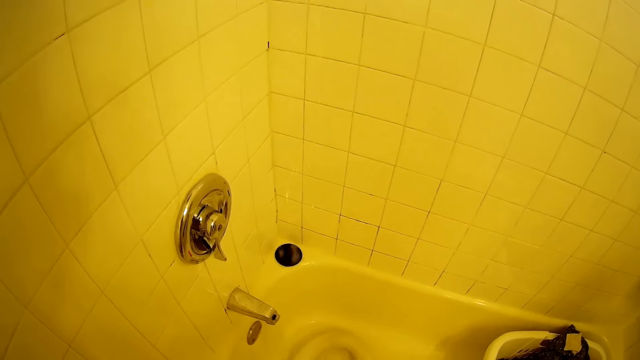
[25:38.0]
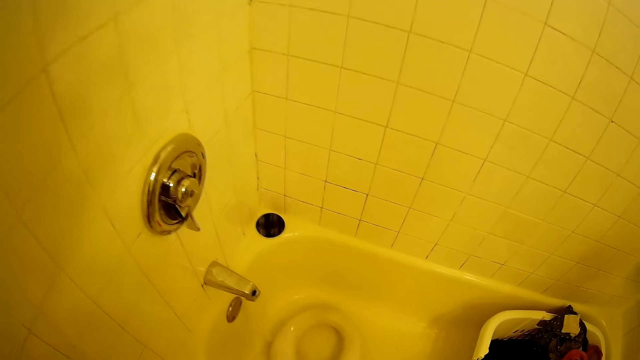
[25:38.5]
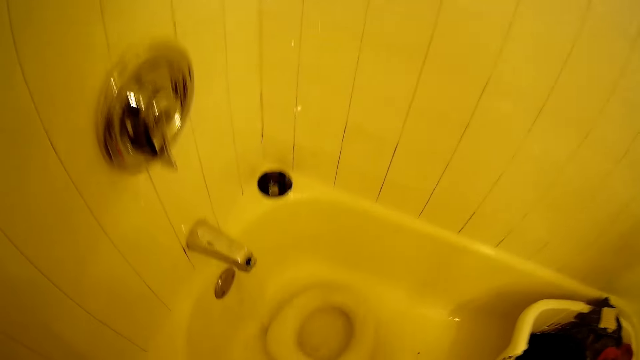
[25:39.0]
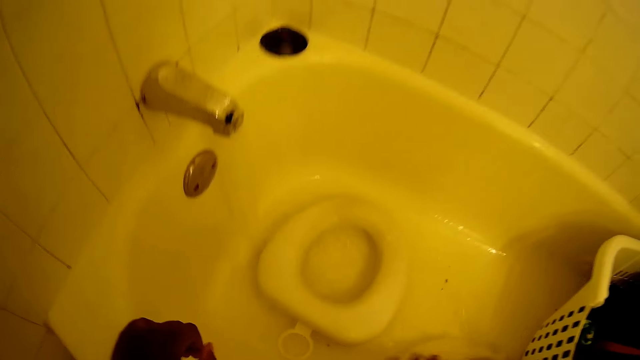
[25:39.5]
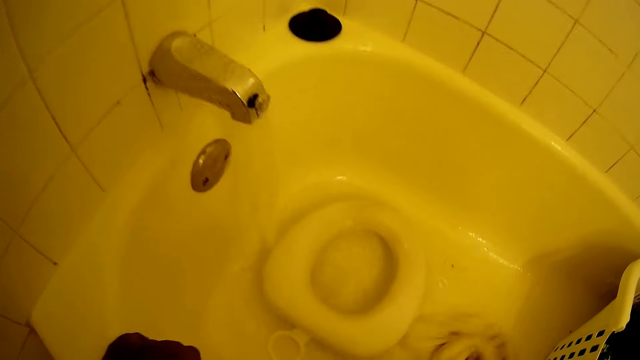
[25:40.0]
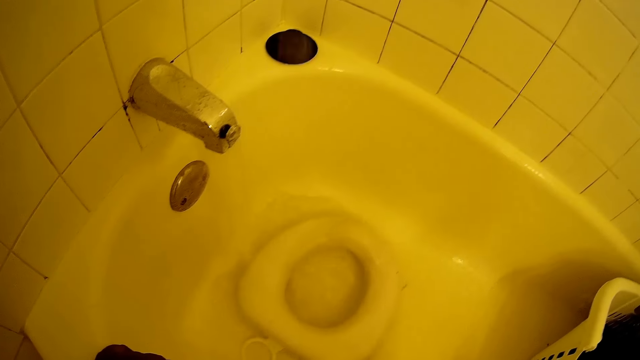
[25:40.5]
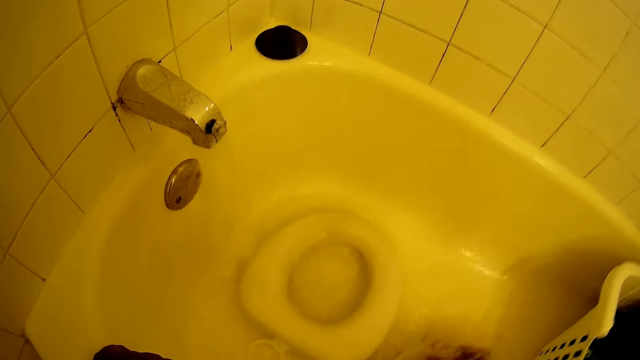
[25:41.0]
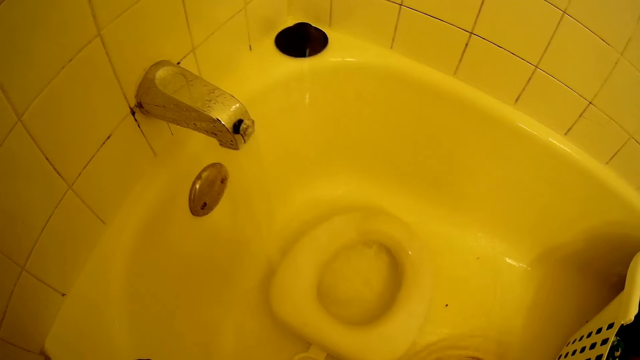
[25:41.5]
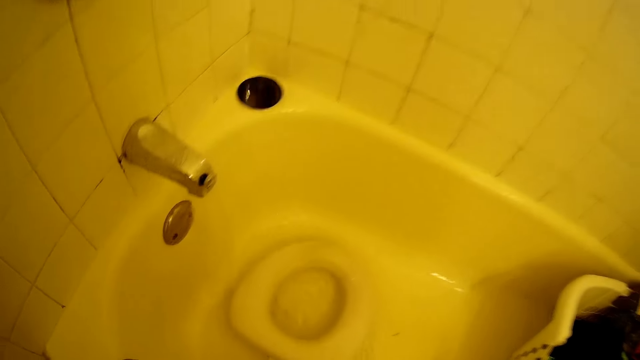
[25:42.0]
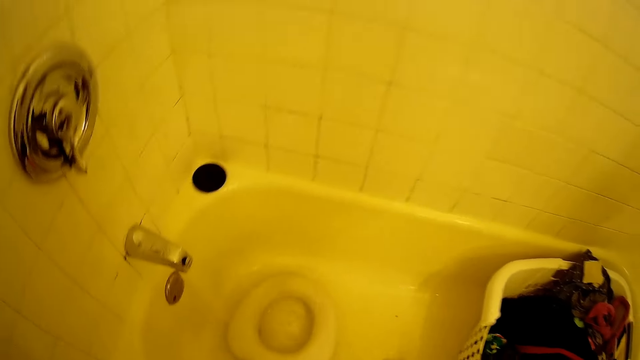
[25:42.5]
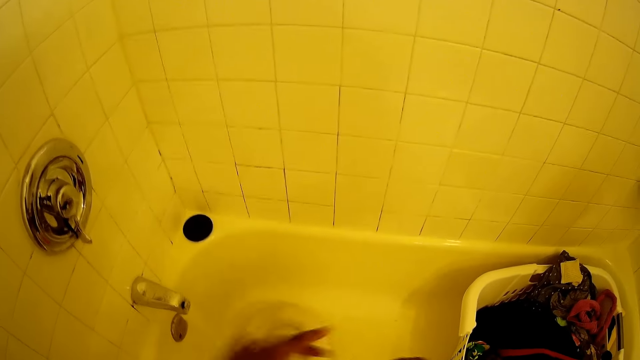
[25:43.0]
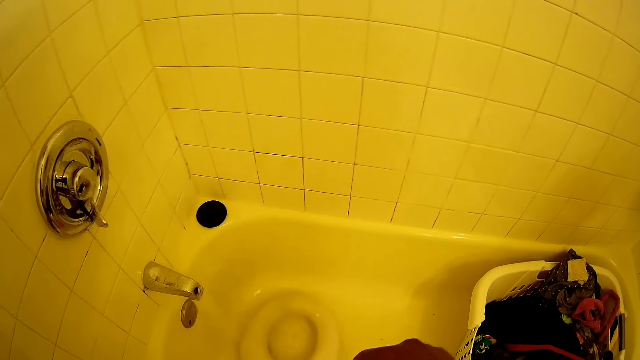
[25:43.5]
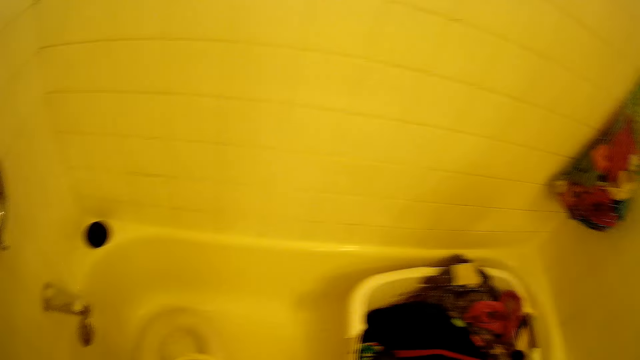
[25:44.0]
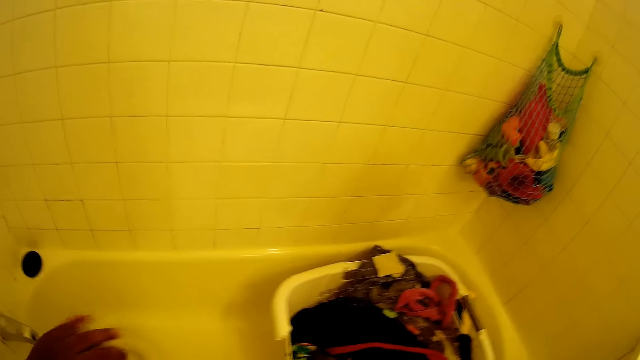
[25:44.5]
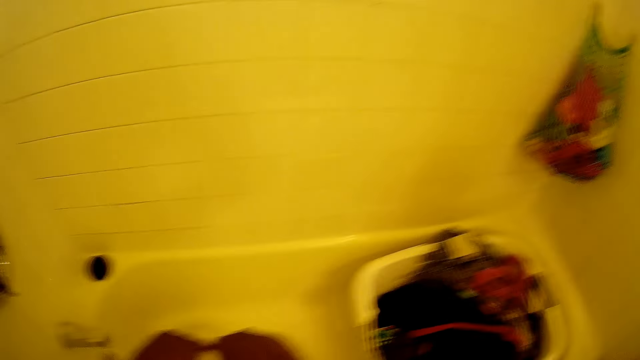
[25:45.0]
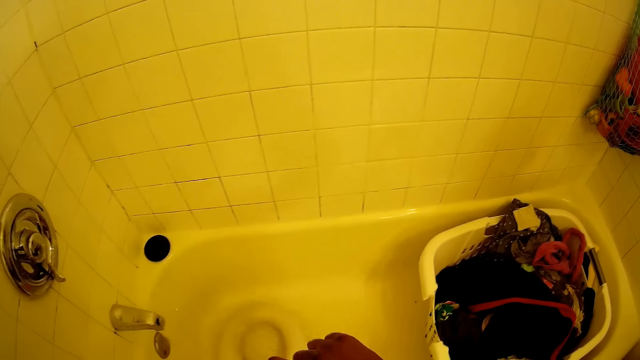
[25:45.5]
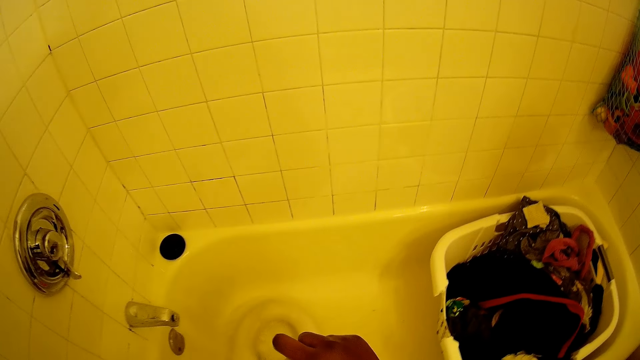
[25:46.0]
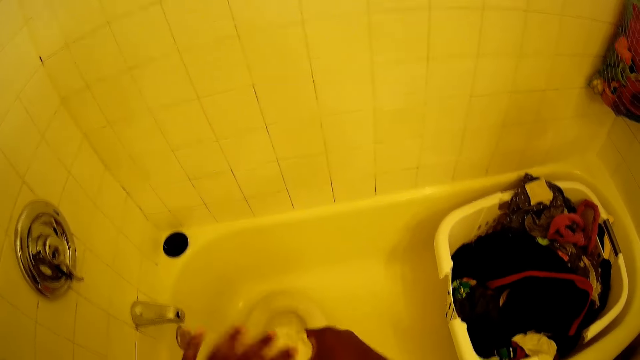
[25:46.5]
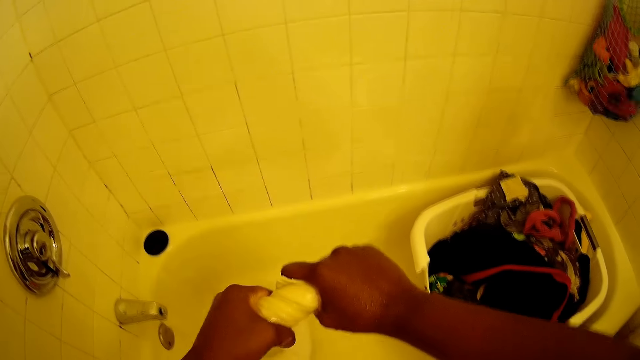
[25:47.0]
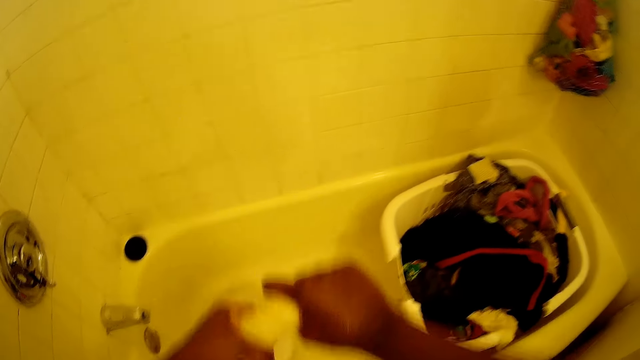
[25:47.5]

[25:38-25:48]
The camera wearer touches the bathtub with her left hand. She cleans the bathtub with a napkin in her right hand. She squeezes the napkin with both hands.

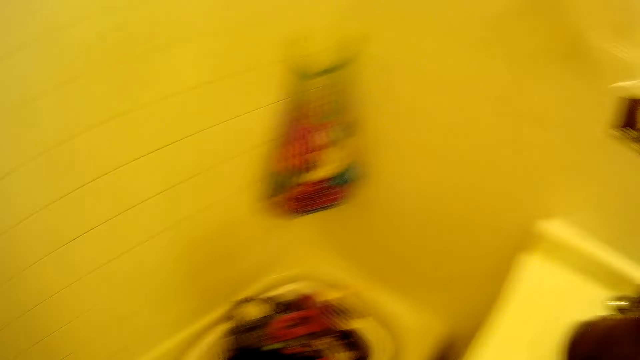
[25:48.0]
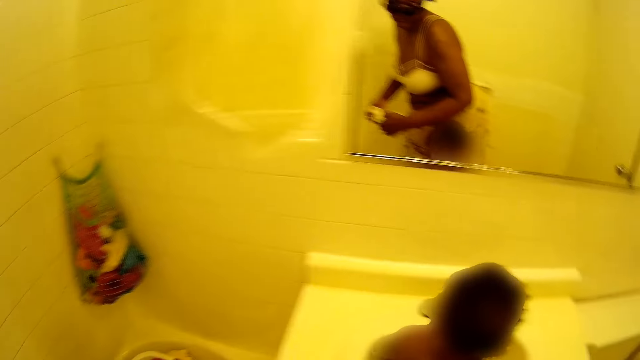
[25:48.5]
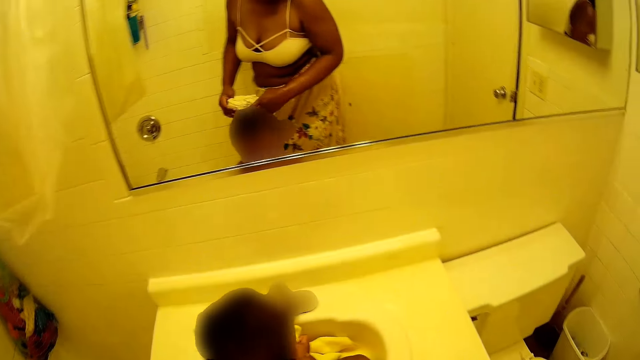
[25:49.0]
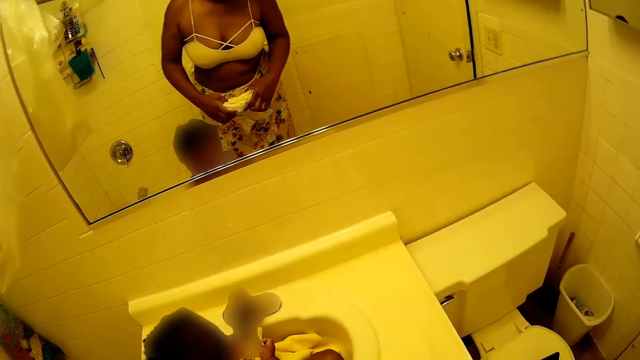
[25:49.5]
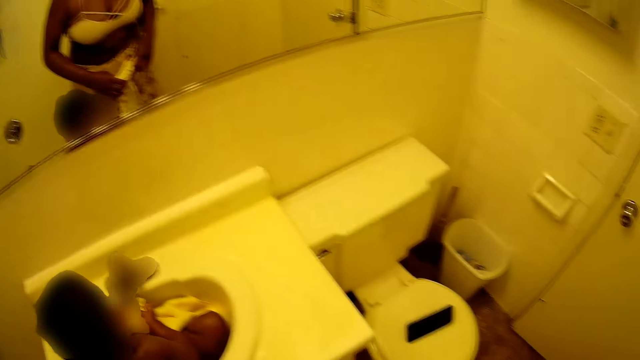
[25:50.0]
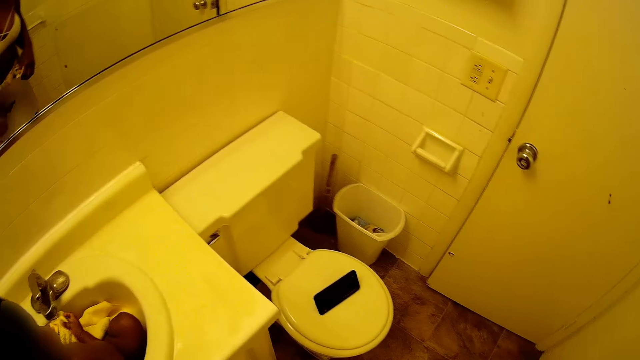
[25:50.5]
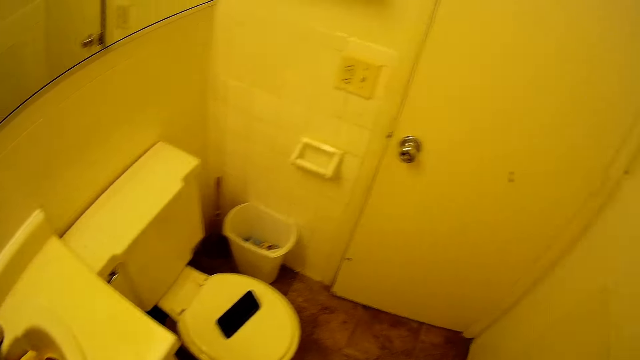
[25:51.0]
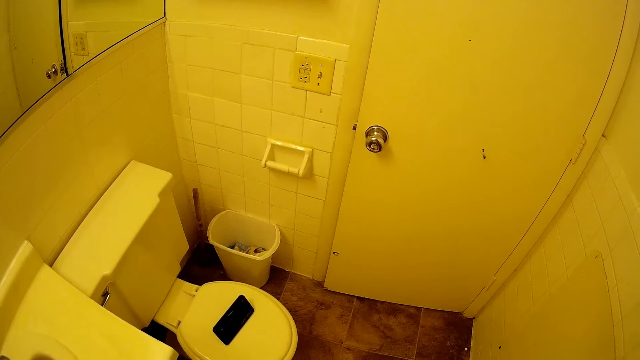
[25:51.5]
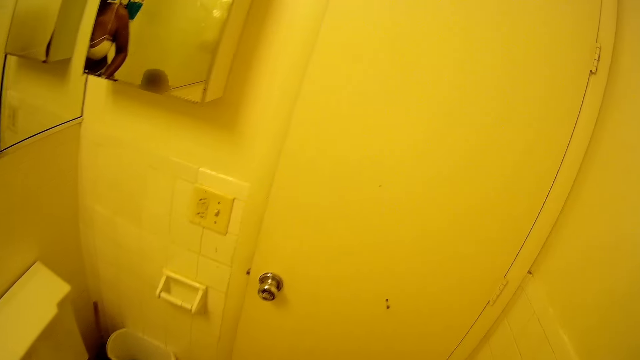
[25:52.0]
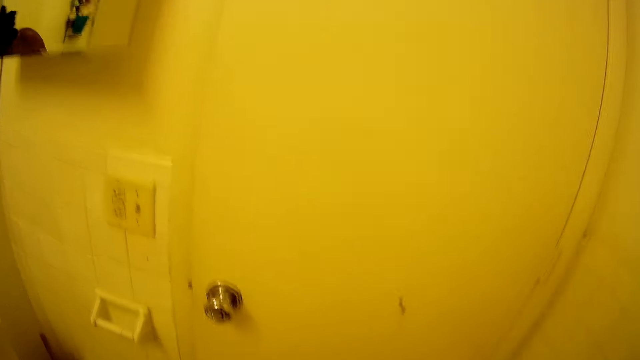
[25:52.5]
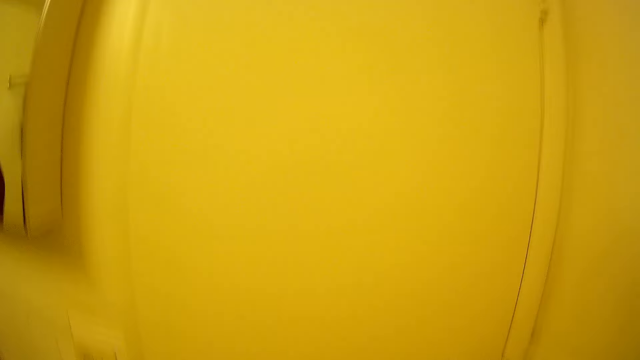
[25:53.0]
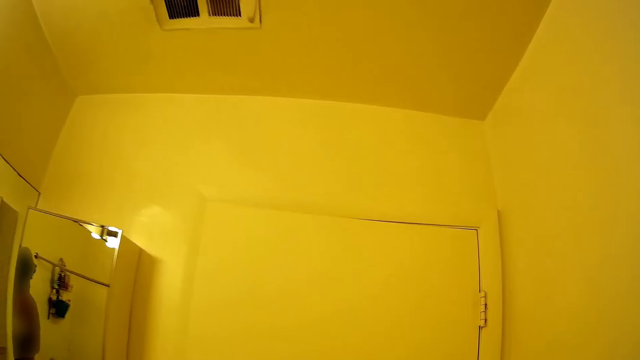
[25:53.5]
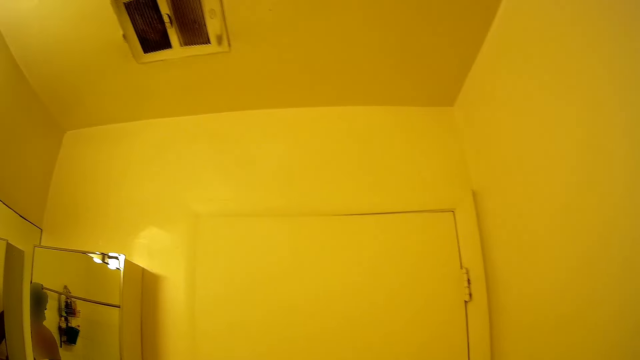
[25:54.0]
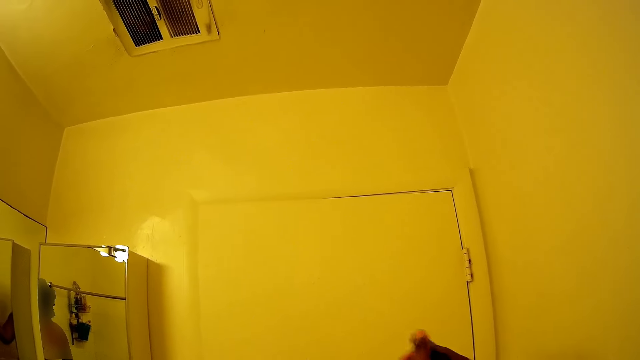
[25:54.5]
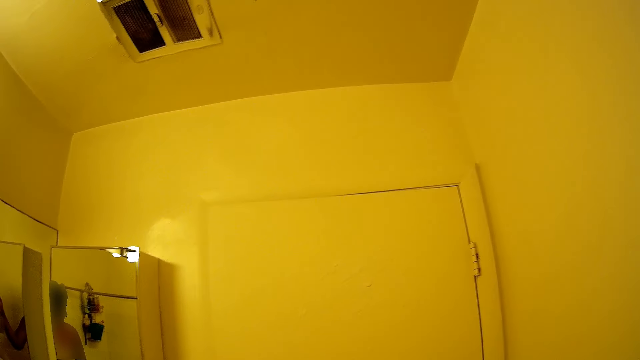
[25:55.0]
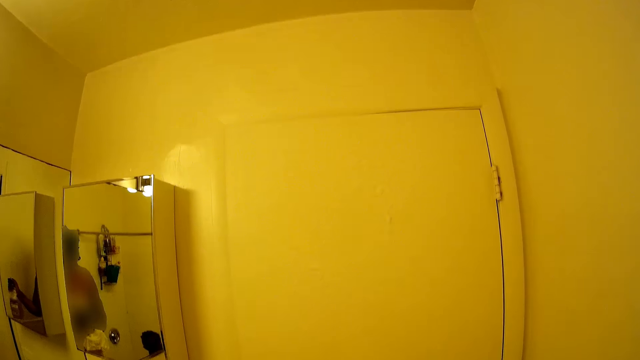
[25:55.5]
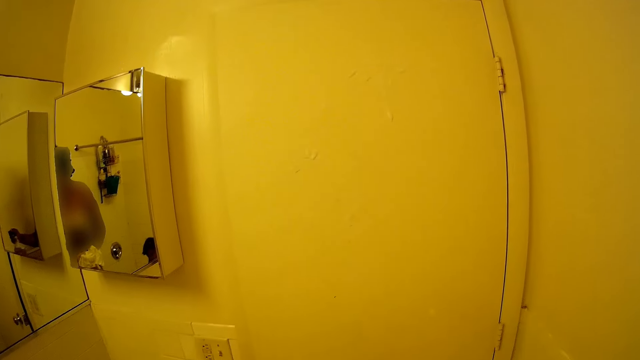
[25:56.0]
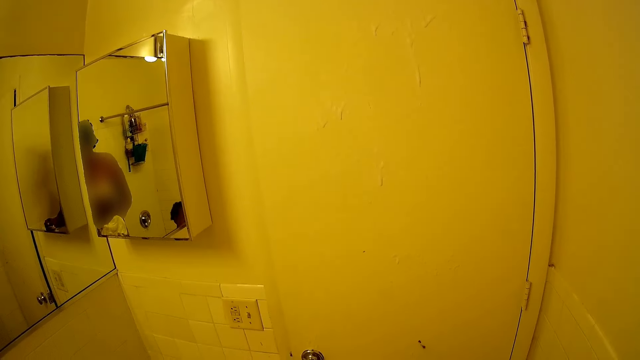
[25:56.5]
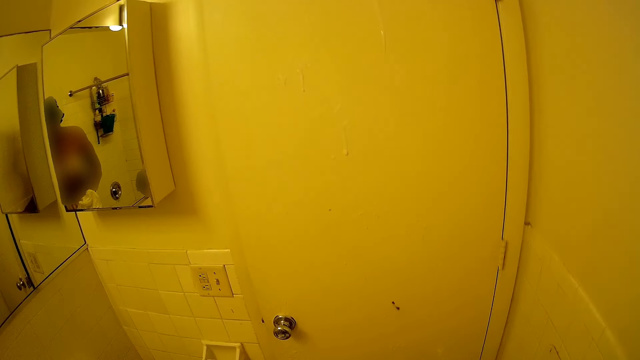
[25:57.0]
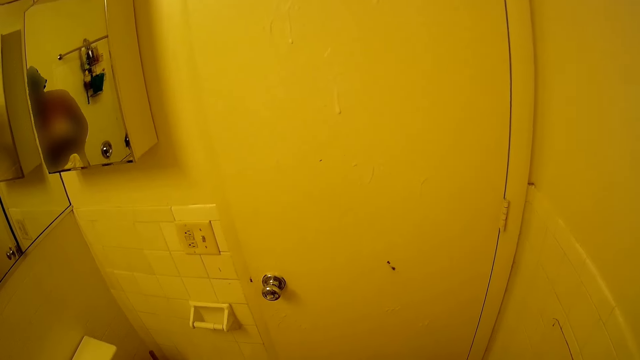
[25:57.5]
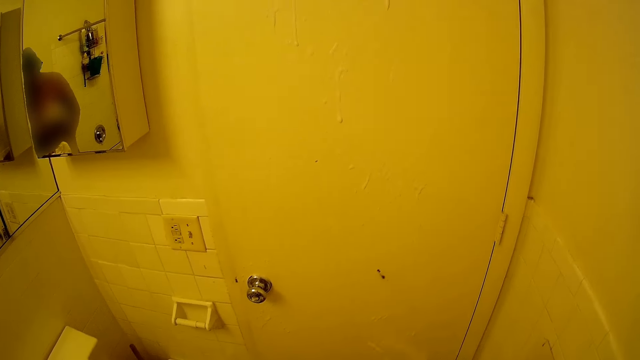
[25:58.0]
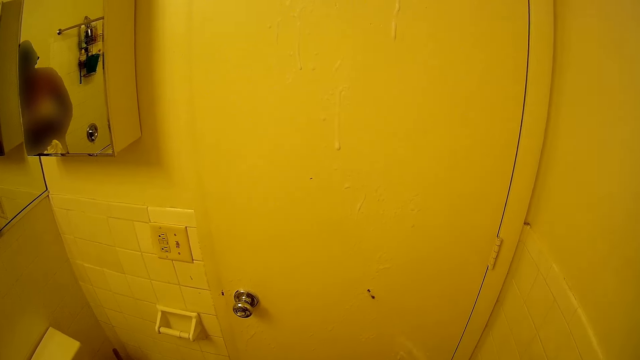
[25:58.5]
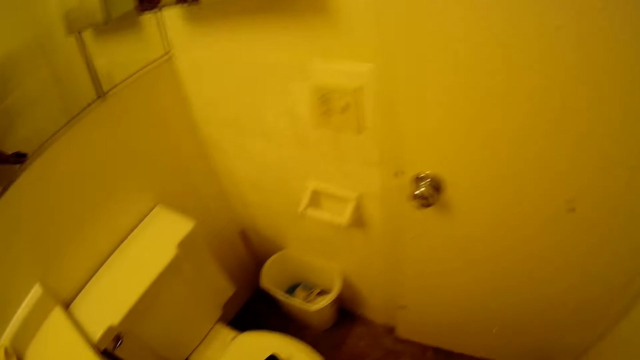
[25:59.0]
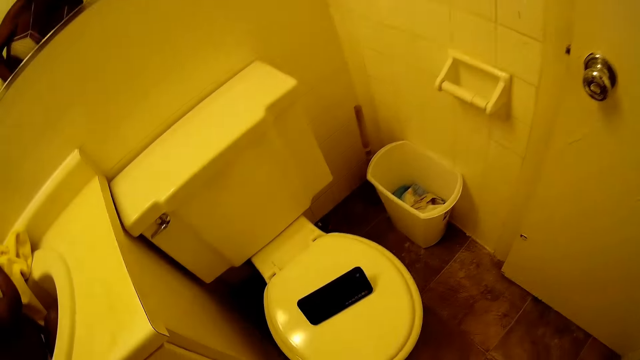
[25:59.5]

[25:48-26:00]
The camera wearer turns around. They move towards the door.
